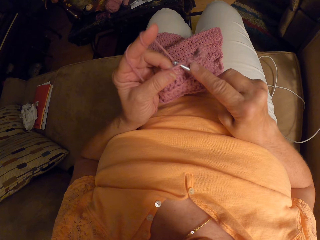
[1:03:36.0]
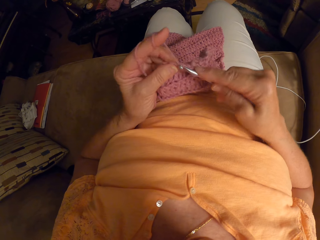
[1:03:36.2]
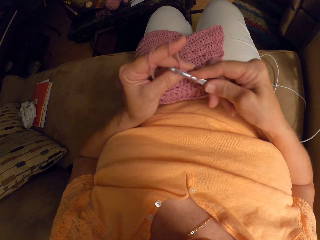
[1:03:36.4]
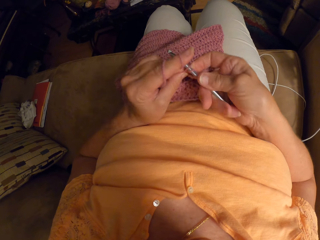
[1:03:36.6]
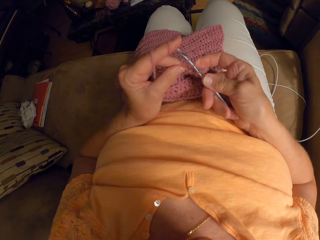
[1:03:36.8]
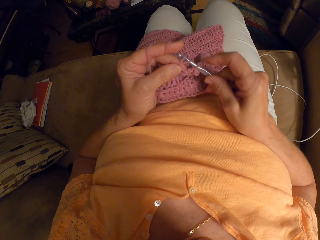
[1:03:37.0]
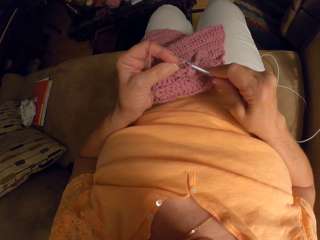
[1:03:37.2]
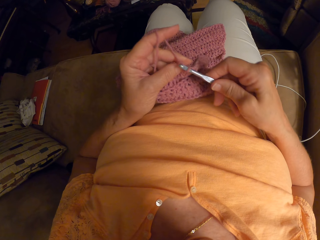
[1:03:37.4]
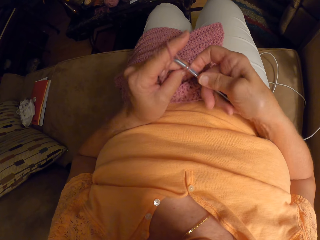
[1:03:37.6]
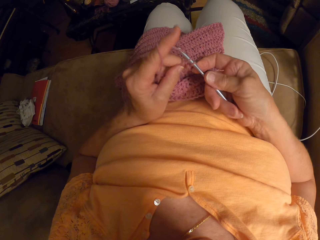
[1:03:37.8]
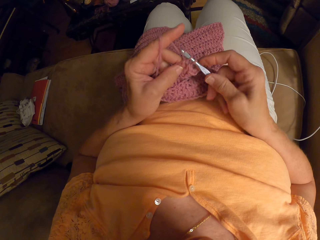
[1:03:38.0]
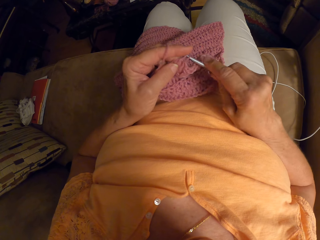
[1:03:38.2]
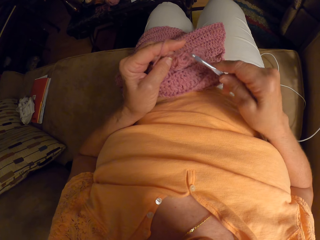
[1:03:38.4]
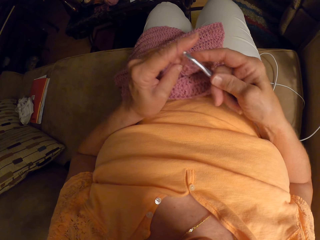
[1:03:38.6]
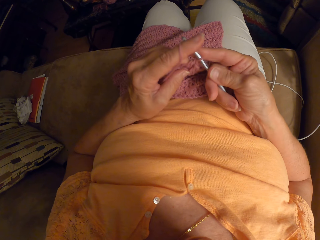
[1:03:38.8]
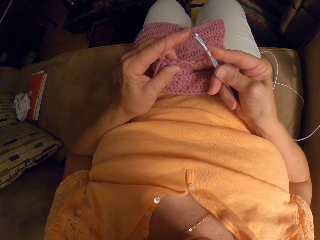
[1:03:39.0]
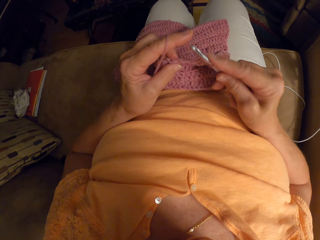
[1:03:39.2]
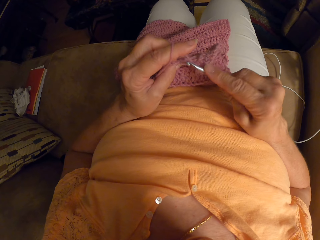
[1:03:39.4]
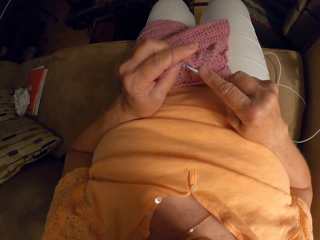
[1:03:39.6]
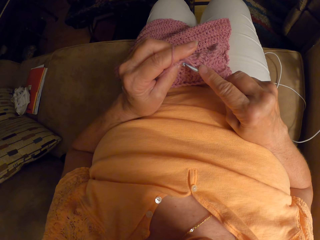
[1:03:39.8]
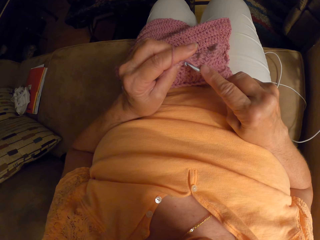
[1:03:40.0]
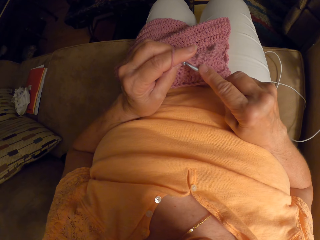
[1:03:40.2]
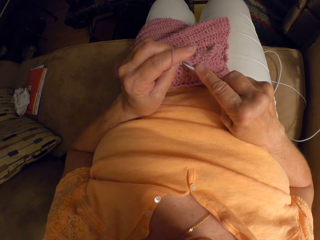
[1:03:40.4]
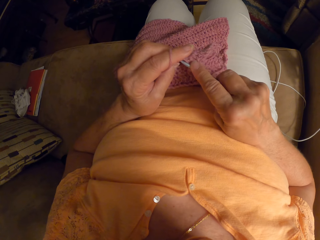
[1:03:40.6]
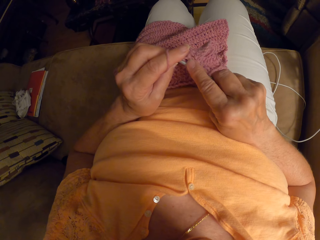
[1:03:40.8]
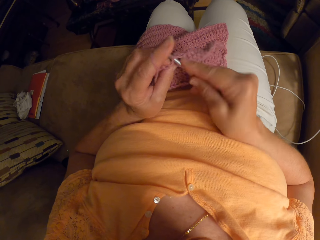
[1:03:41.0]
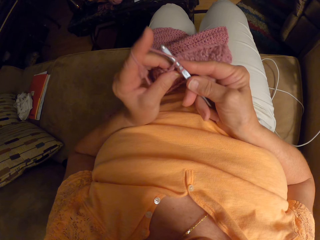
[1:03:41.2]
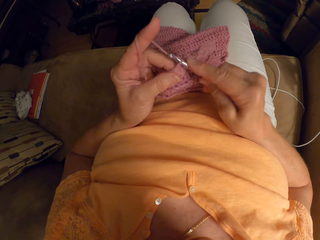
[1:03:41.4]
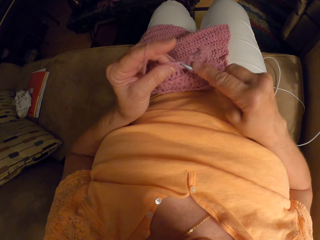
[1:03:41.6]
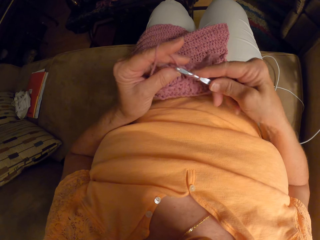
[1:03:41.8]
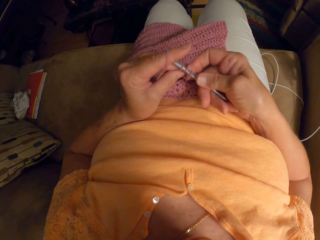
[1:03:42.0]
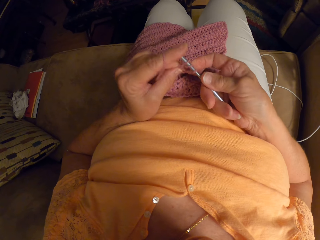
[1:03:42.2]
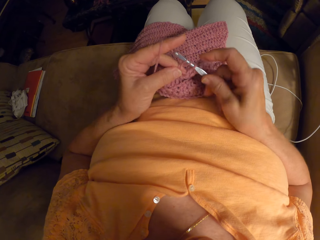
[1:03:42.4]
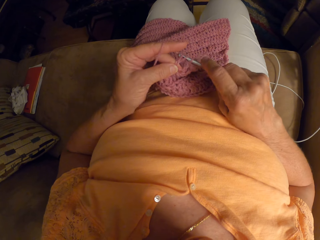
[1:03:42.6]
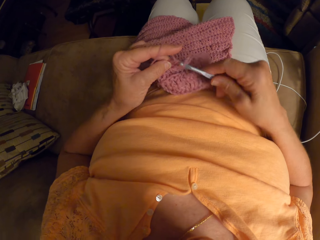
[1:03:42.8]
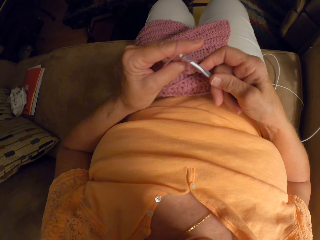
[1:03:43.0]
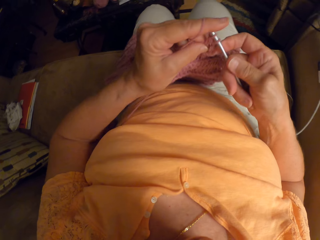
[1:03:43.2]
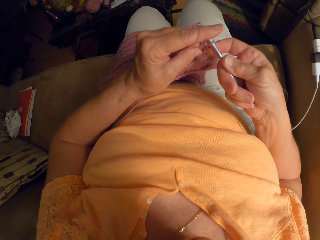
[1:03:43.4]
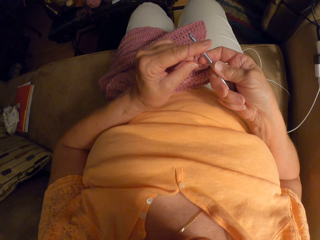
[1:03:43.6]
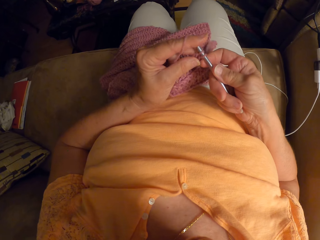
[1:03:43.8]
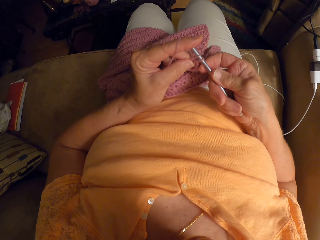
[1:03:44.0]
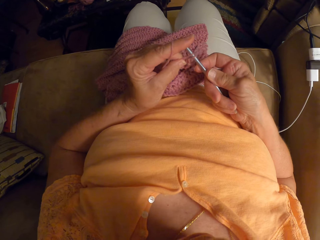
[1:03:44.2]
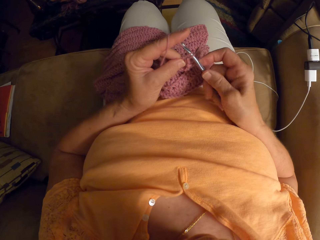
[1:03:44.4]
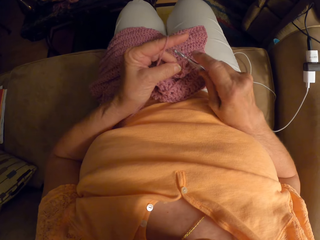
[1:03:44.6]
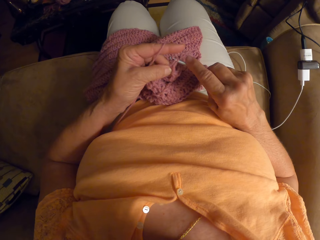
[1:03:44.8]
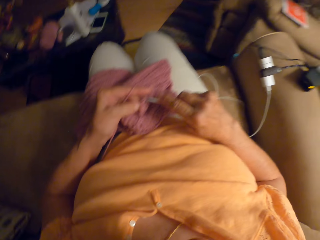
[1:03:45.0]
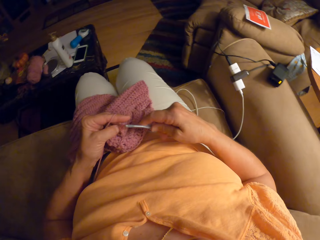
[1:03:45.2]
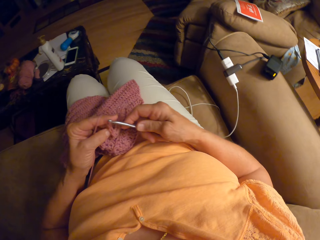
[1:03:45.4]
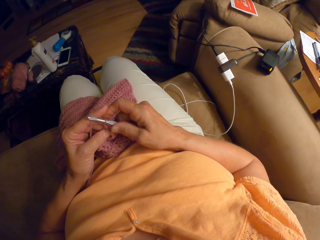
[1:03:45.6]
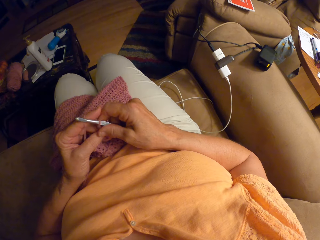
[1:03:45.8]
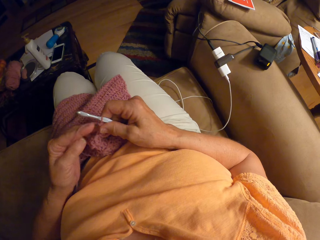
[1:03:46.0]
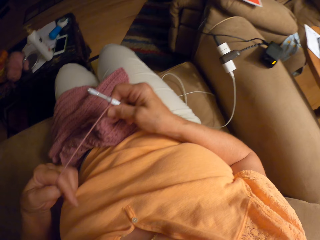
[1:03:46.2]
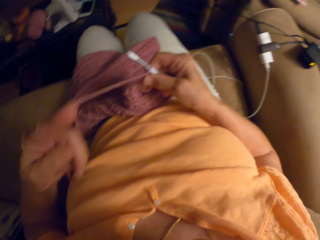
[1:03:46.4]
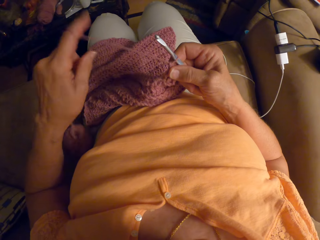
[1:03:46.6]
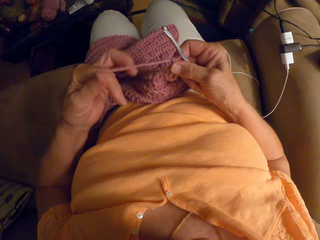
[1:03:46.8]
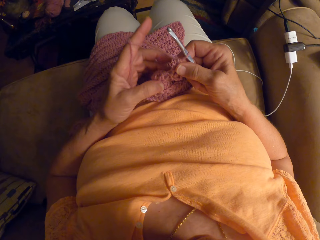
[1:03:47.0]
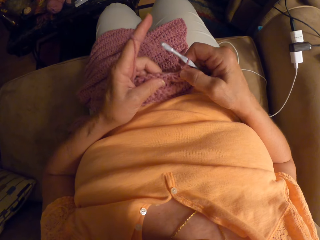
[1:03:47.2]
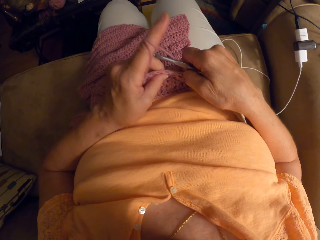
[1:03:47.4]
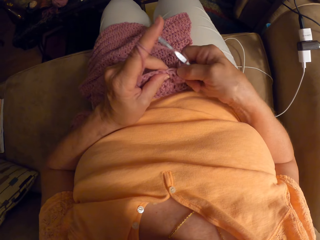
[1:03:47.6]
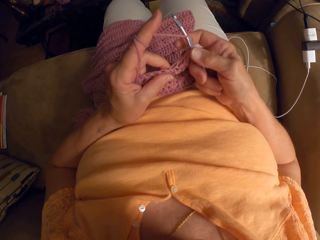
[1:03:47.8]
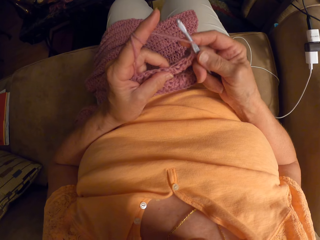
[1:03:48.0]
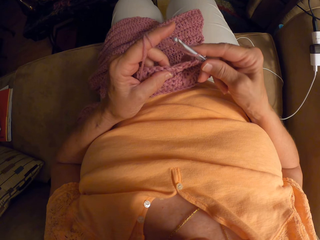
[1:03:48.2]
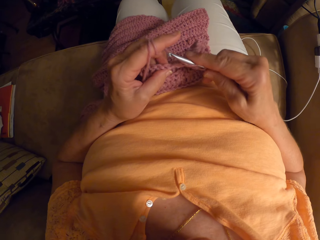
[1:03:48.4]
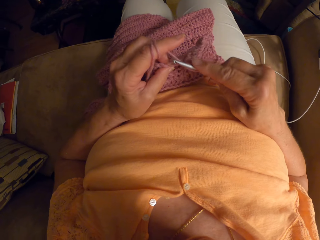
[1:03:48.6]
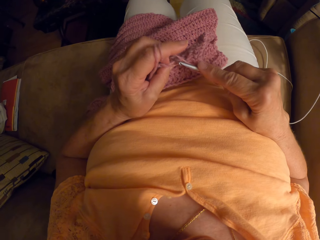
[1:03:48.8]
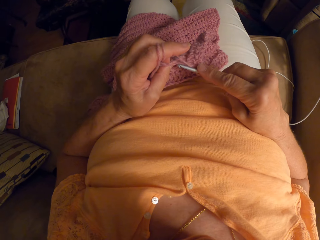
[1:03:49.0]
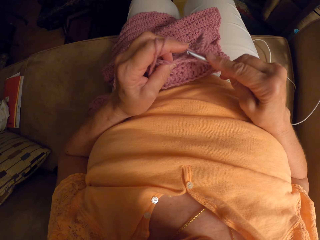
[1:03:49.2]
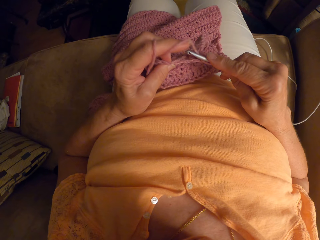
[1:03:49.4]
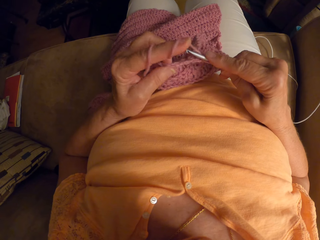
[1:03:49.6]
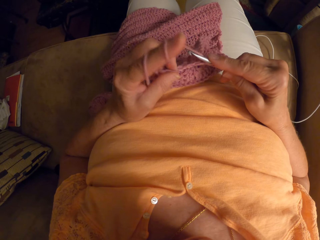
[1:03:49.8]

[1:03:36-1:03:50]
The camera wearer moves her hands with the yarn and the knitting needle. She knits the piece of garment with the knitting pin. She stretches the yarn with her left hand. She rolls the yarn around her finger. She rolls the yarn around the knitting pin.

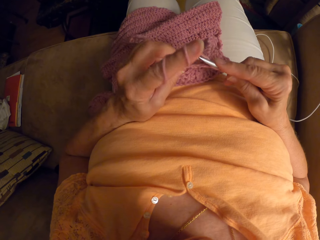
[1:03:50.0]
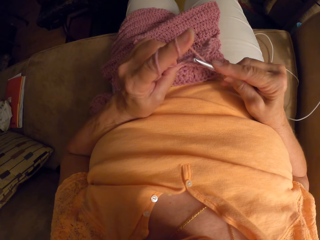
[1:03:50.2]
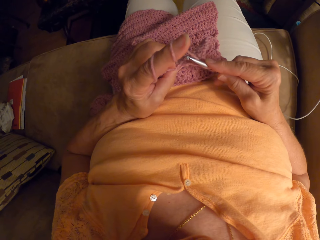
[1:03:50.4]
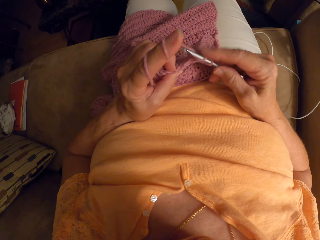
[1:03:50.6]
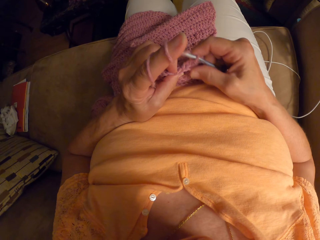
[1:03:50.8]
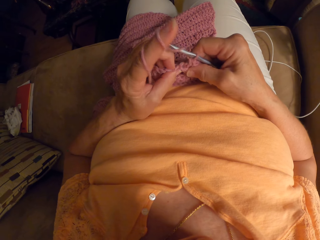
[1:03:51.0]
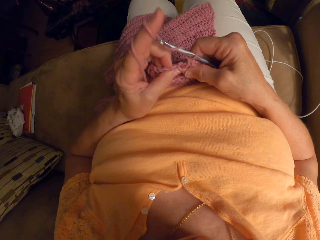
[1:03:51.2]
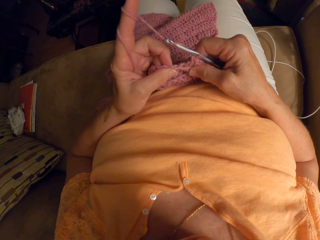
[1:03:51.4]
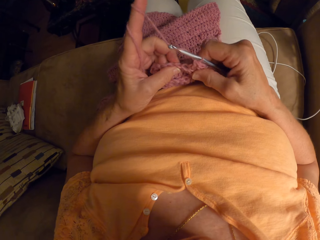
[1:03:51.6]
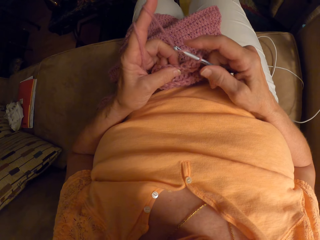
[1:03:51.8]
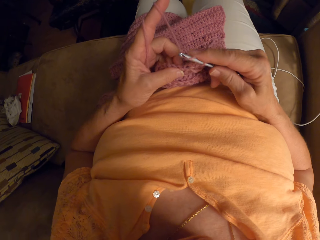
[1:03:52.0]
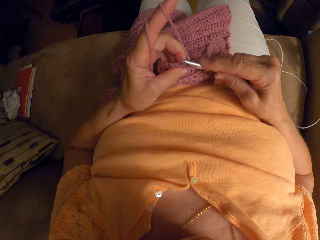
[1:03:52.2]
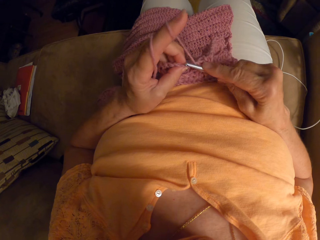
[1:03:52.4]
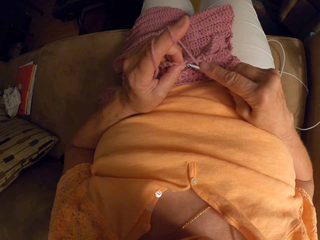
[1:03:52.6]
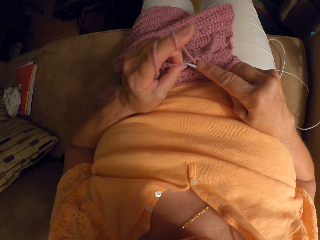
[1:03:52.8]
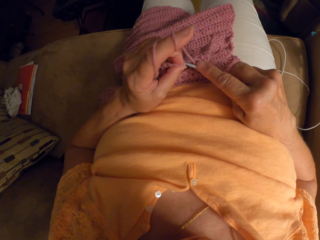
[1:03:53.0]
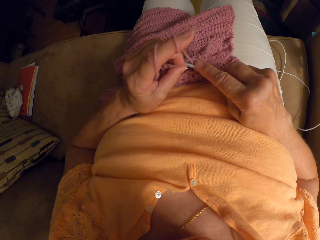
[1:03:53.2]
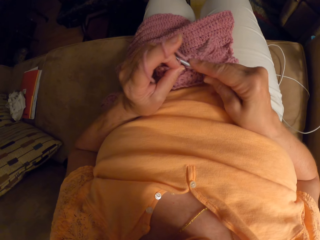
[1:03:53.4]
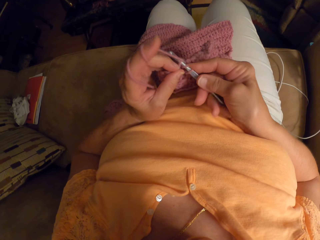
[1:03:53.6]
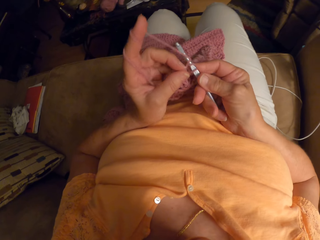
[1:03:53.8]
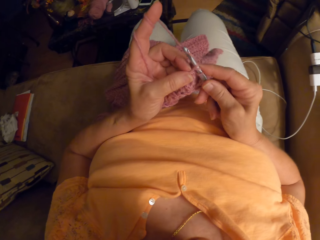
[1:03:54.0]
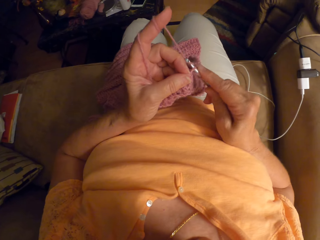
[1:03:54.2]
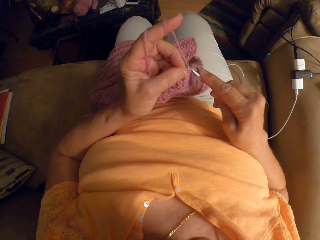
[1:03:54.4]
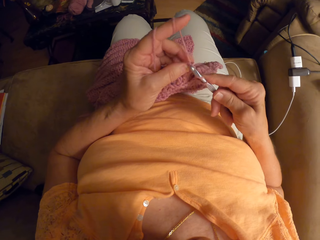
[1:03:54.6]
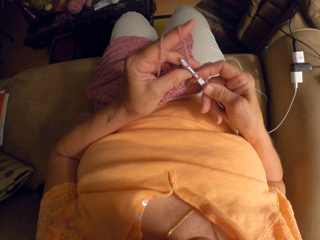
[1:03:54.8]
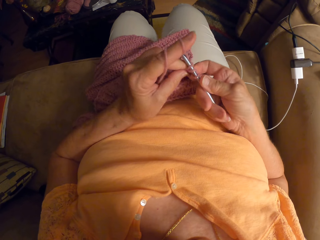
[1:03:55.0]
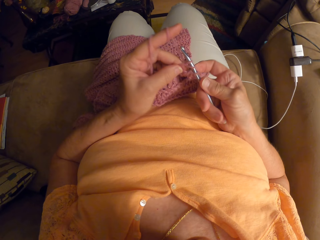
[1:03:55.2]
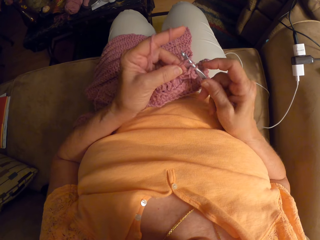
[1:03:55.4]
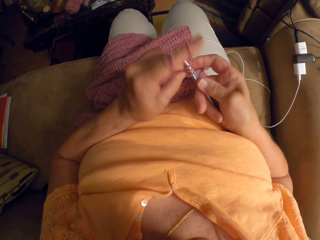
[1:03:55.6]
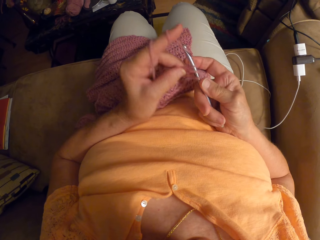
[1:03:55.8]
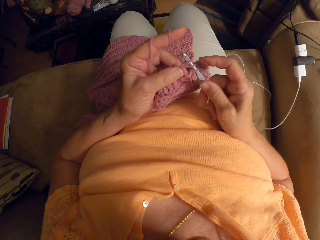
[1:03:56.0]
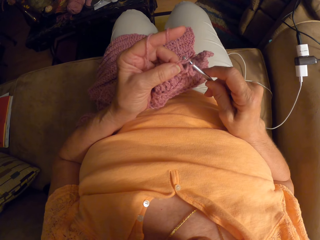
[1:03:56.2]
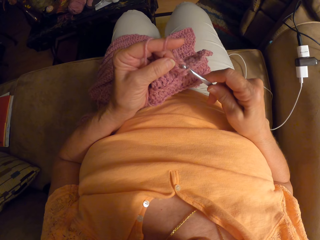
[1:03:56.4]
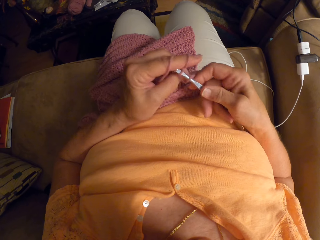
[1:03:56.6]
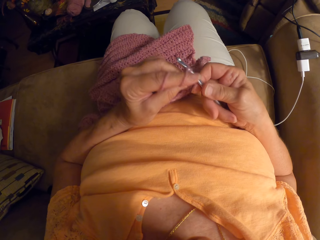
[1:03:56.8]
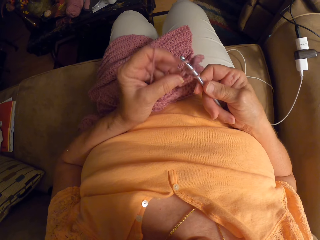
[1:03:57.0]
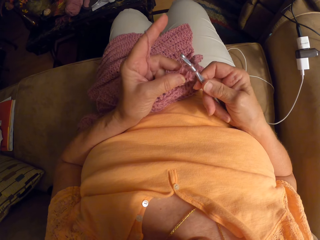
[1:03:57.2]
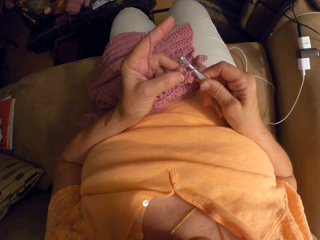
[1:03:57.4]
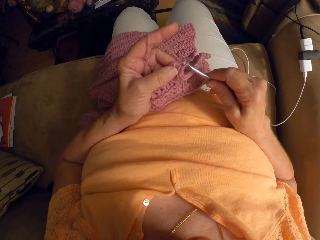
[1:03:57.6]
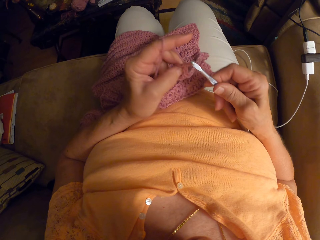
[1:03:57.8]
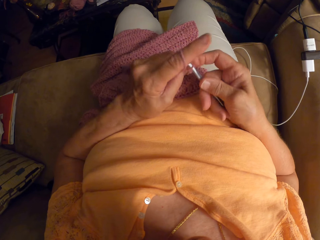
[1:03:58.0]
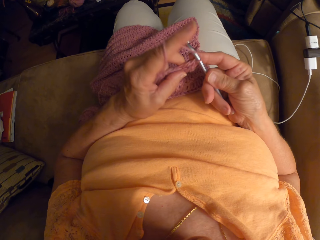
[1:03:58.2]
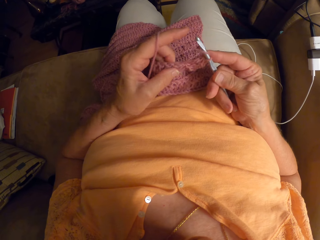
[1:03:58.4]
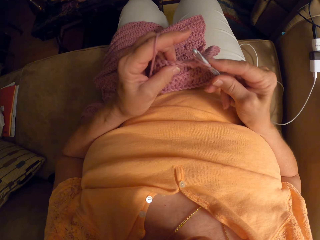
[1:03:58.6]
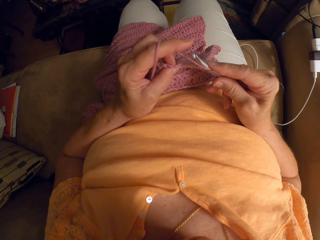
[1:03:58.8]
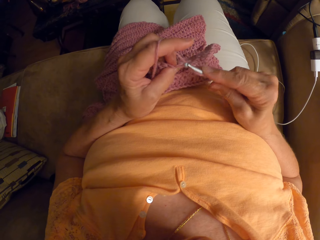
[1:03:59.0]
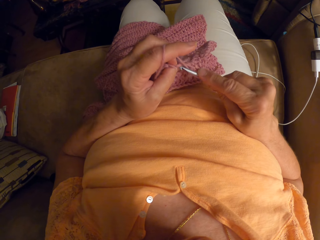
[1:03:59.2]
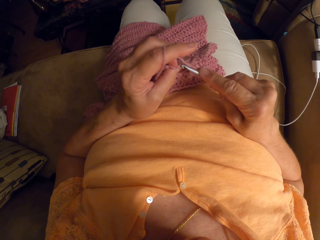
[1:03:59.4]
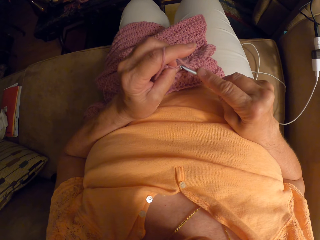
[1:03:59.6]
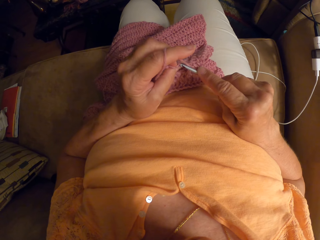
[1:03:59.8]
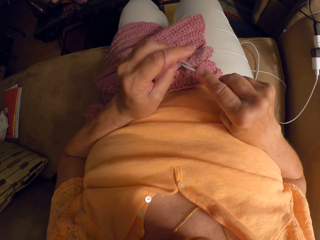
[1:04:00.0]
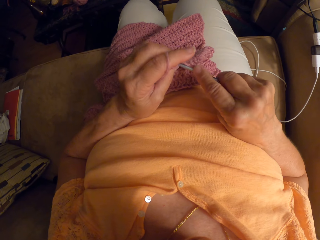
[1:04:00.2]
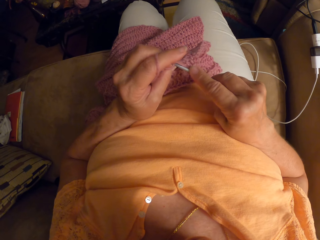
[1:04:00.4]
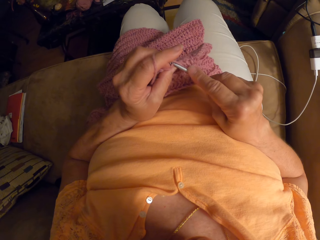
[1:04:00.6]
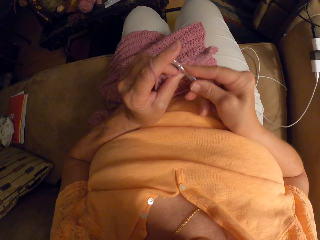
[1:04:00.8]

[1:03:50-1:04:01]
The camera wearer touches the piece of garment. They knit the piece of garment with the knitting pin.
